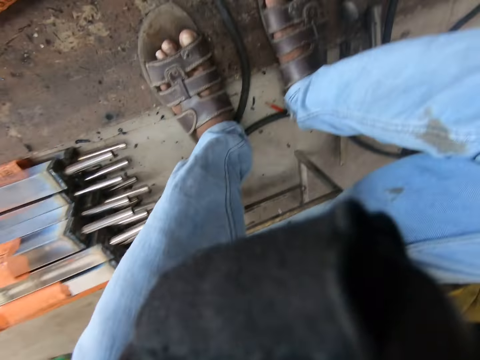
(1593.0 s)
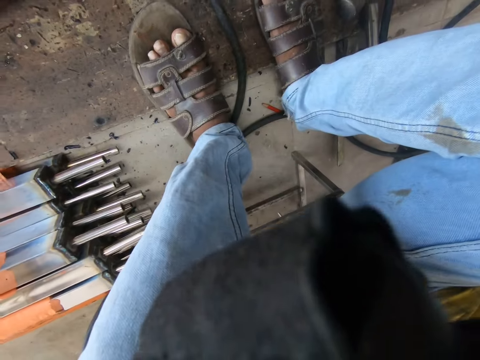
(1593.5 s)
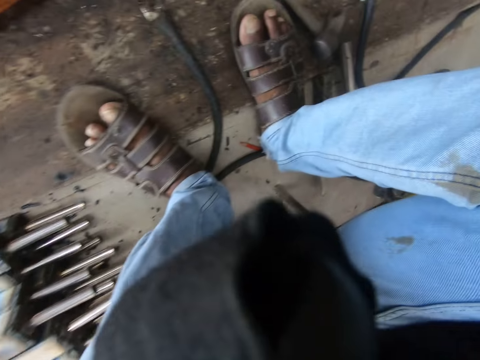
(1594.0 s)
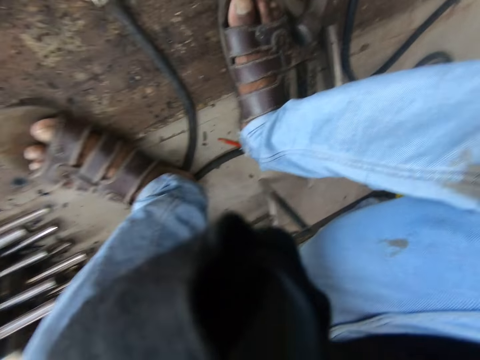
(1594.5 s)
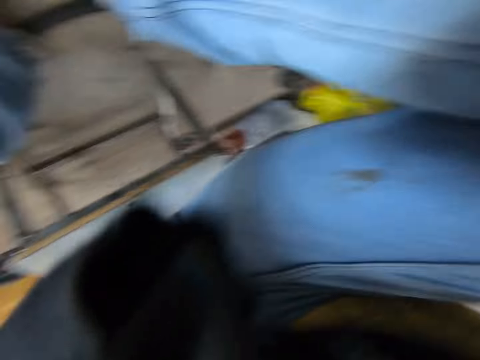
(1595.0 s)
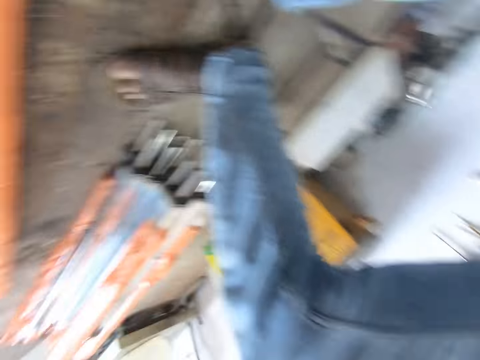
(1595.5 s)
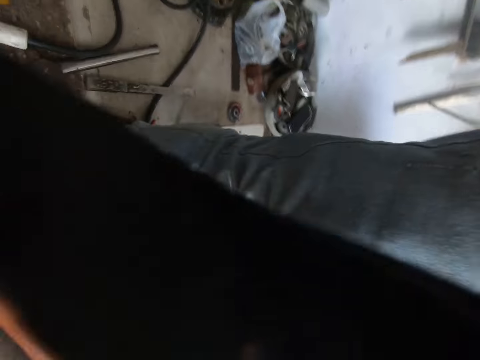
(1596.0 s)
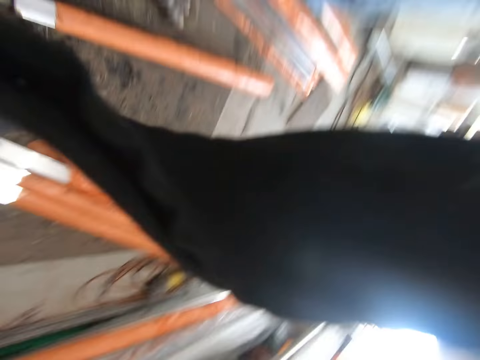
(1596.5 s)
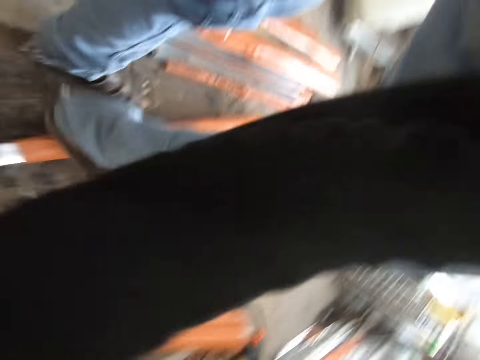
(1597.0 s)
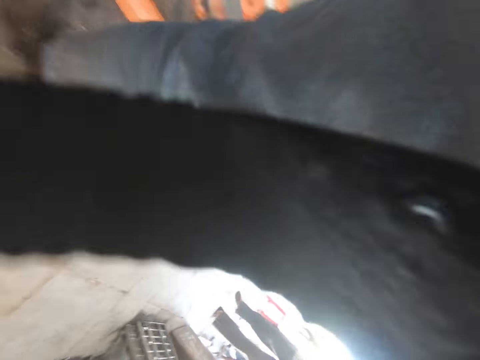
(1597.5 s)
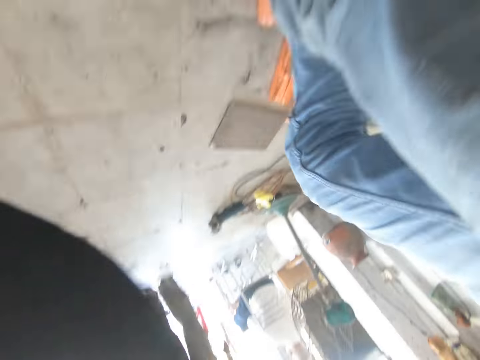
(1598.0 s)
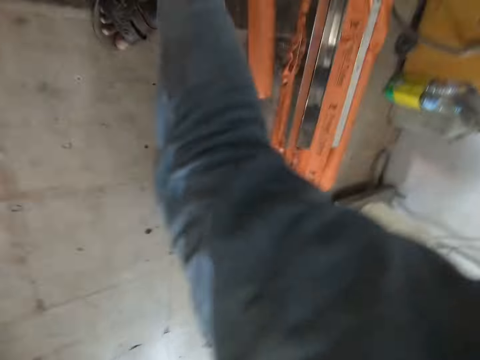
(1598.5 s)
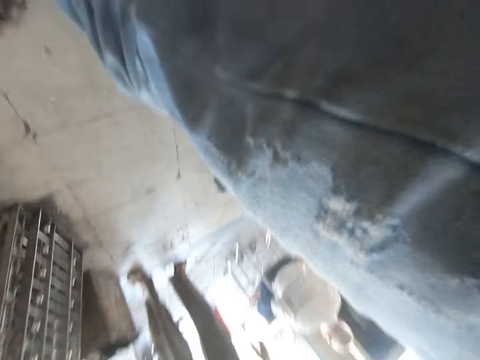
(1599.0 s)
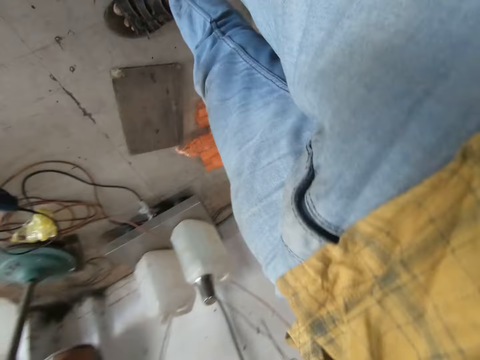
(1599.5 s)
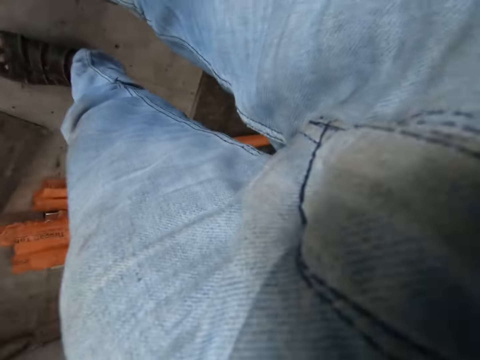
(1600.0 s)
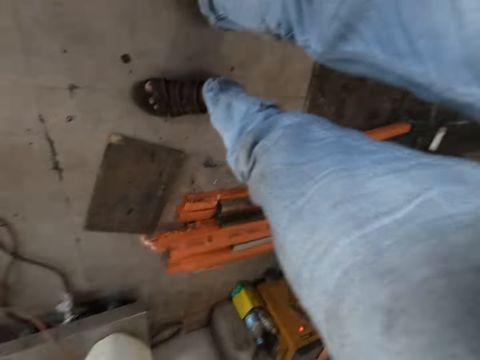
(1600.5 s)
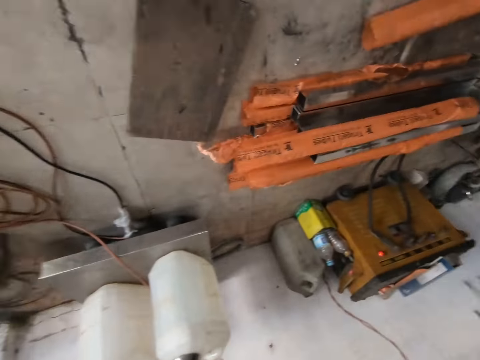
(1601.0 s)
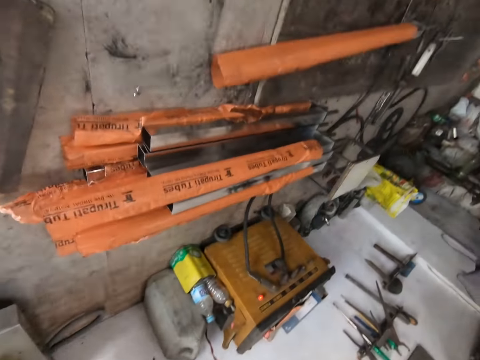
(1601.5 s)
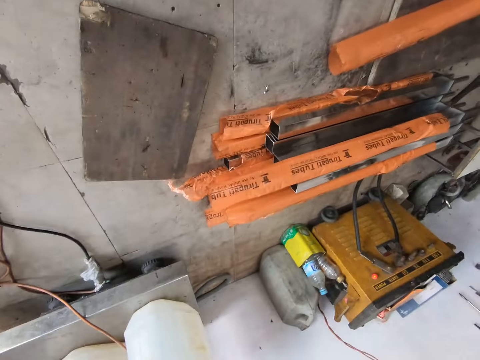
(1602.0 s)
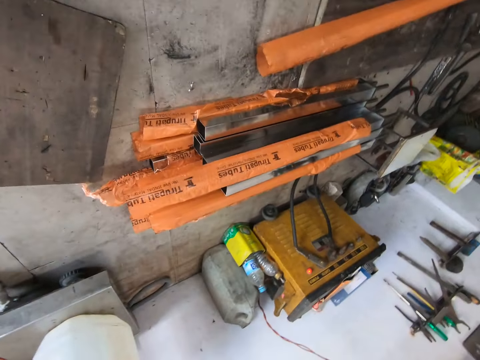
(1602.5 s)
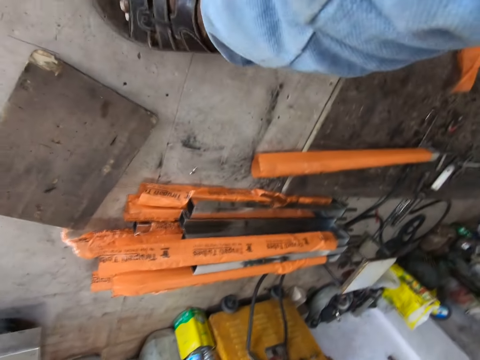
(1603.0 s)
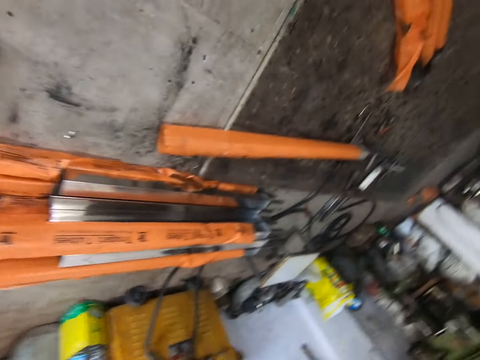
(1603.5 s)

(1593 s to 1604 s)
The camera wearer stands up. They look around the workshop.

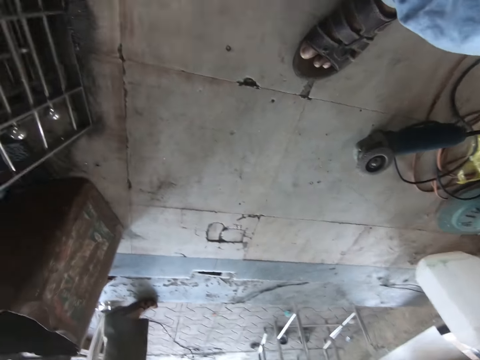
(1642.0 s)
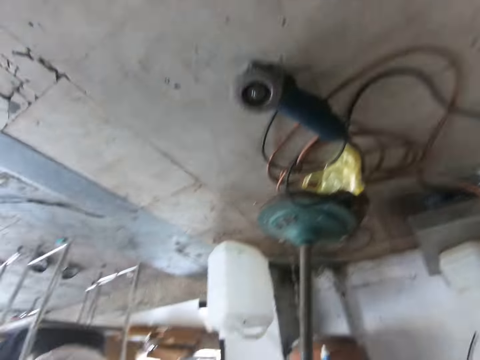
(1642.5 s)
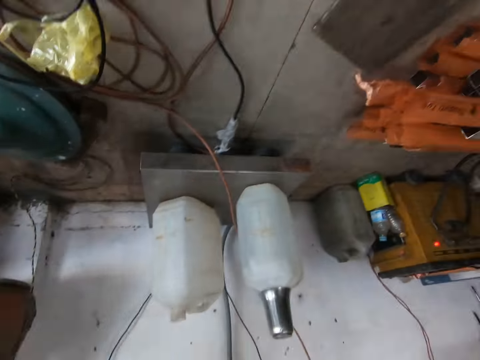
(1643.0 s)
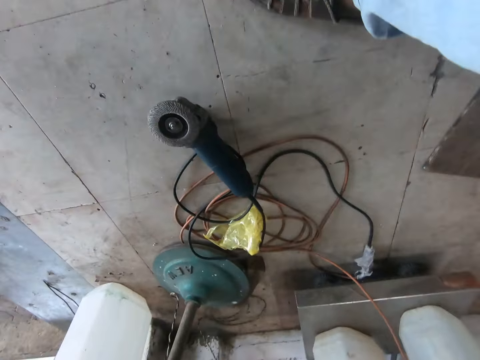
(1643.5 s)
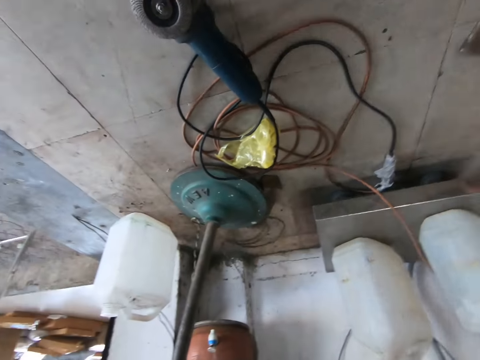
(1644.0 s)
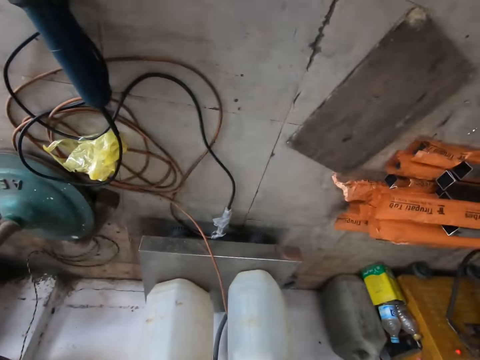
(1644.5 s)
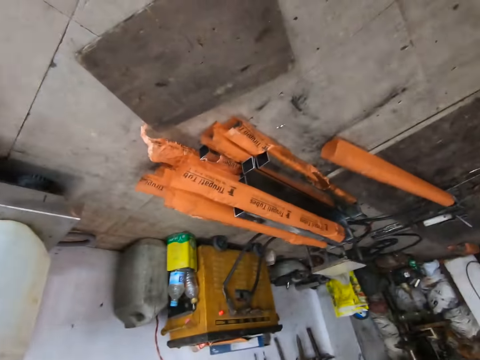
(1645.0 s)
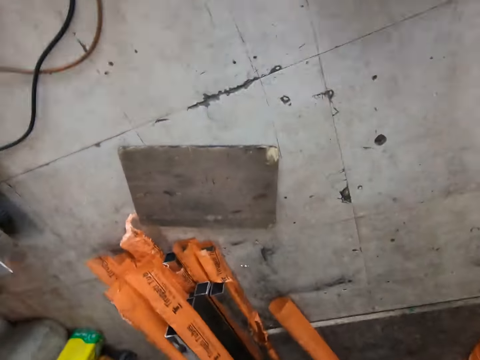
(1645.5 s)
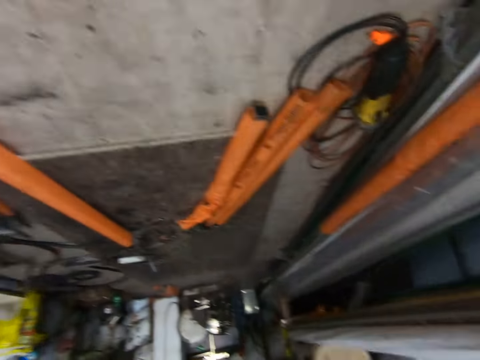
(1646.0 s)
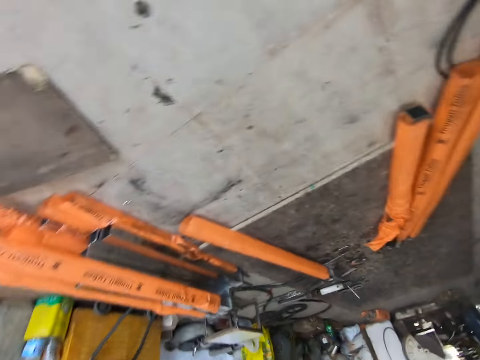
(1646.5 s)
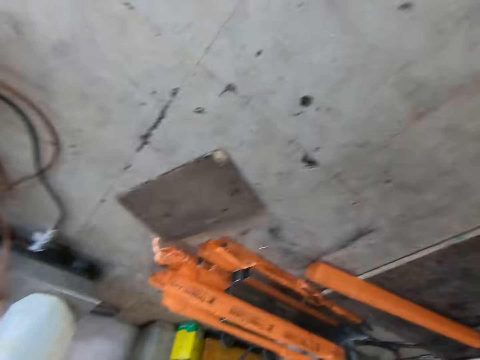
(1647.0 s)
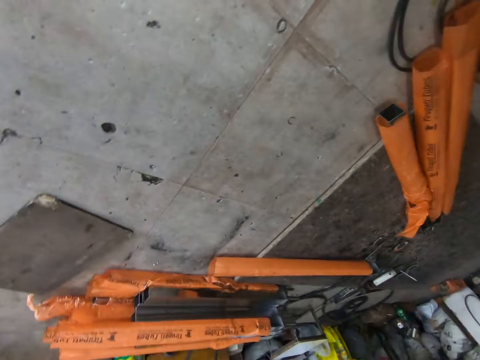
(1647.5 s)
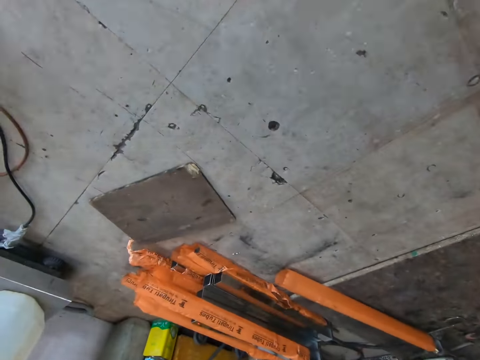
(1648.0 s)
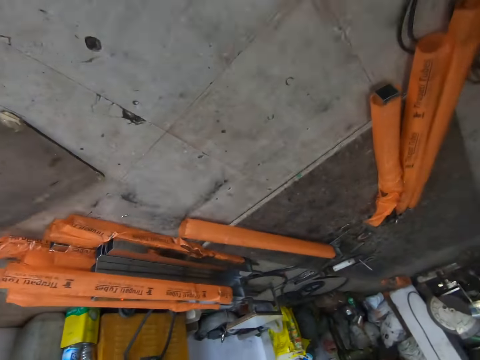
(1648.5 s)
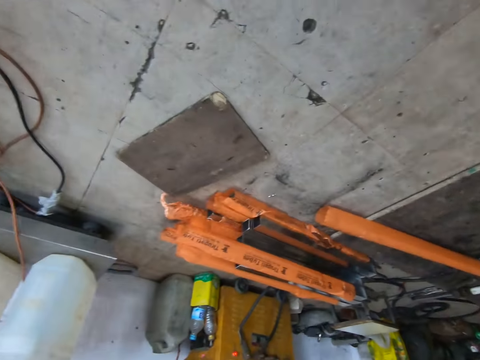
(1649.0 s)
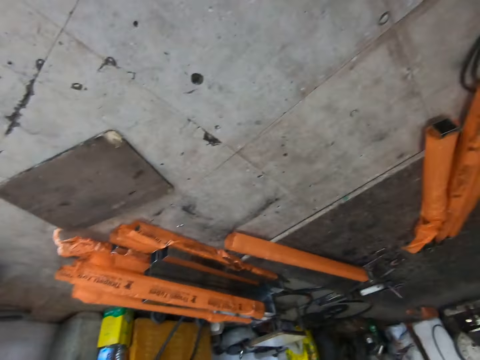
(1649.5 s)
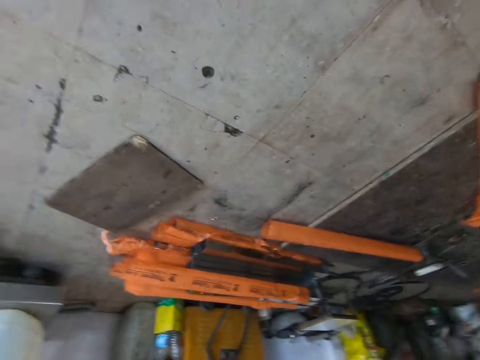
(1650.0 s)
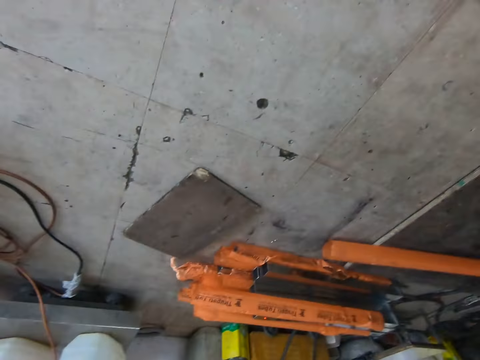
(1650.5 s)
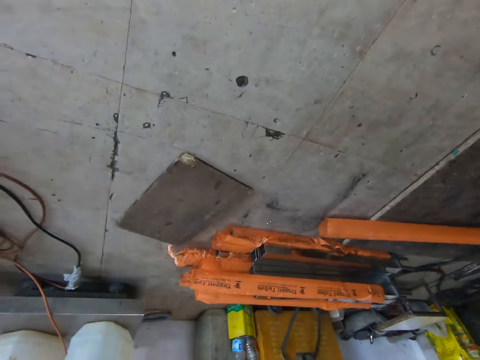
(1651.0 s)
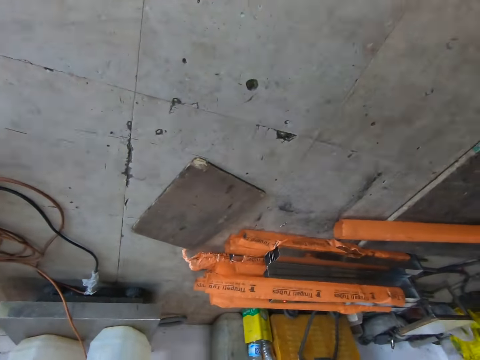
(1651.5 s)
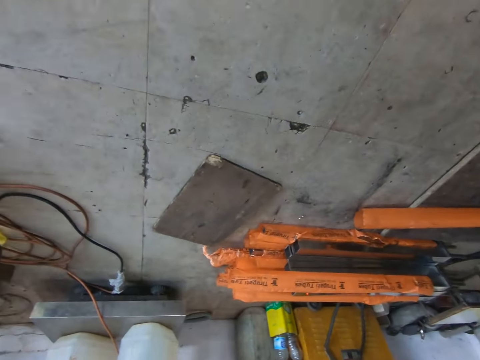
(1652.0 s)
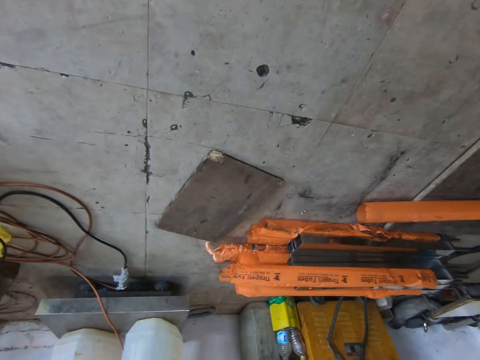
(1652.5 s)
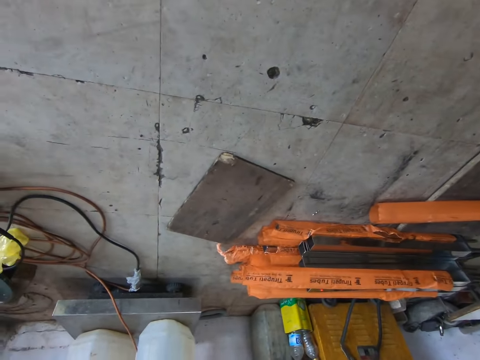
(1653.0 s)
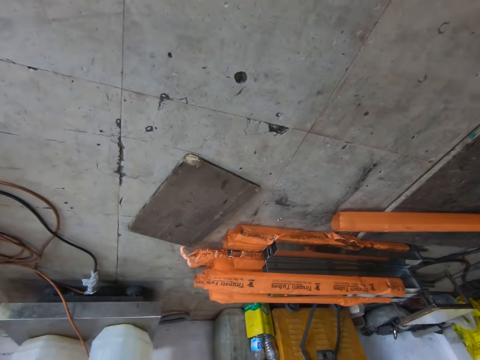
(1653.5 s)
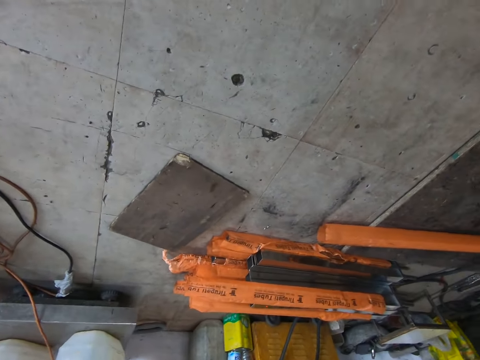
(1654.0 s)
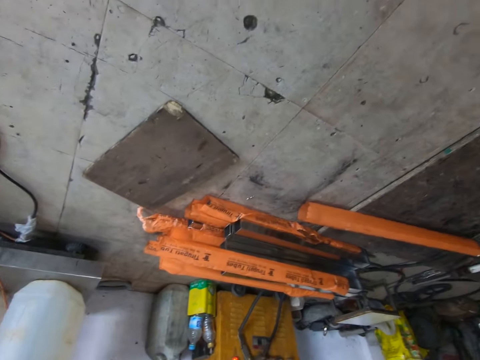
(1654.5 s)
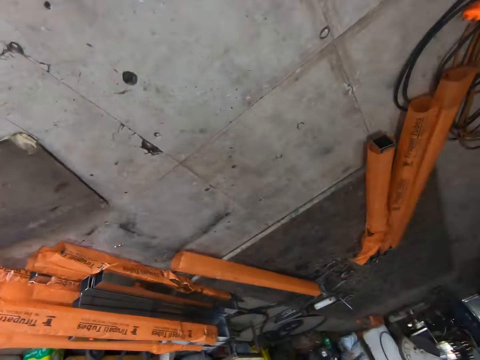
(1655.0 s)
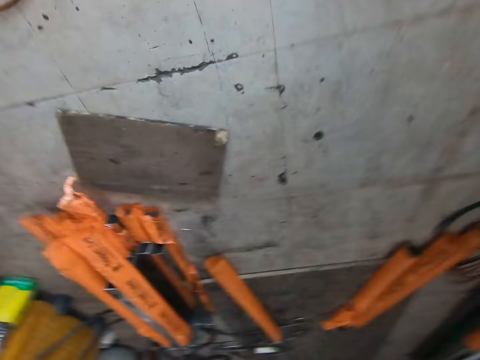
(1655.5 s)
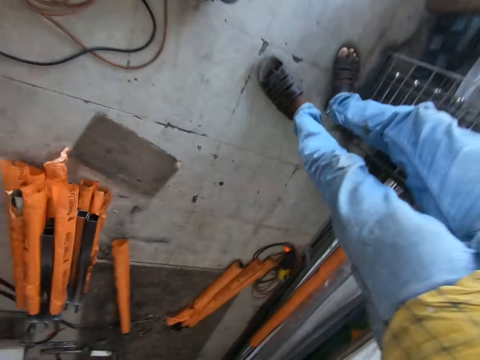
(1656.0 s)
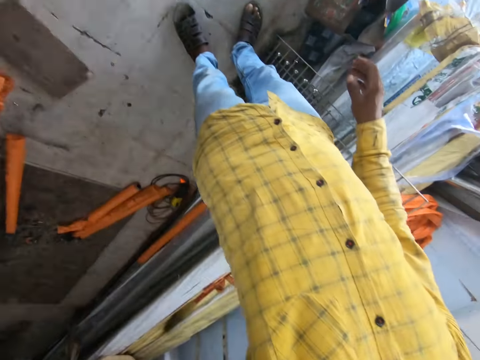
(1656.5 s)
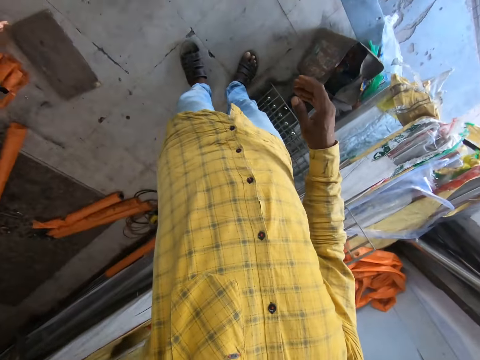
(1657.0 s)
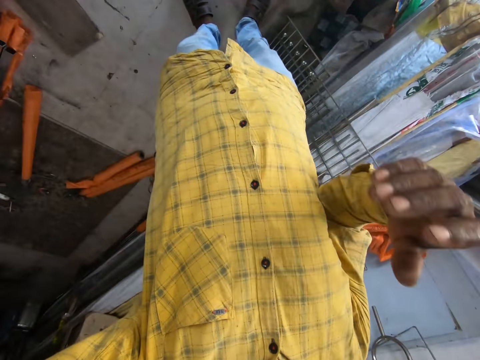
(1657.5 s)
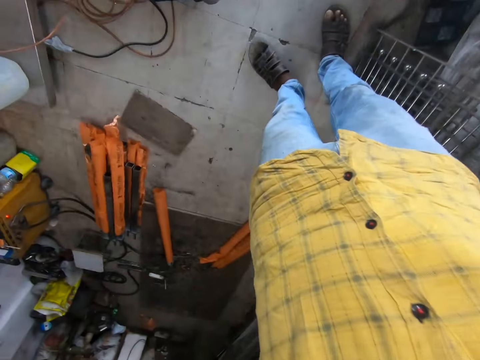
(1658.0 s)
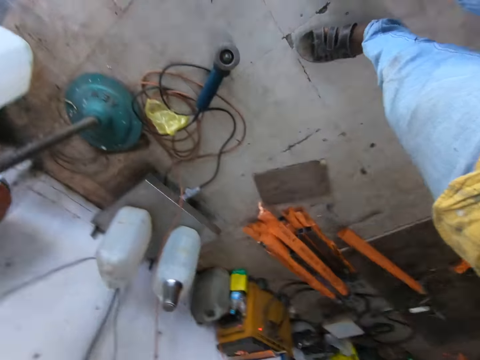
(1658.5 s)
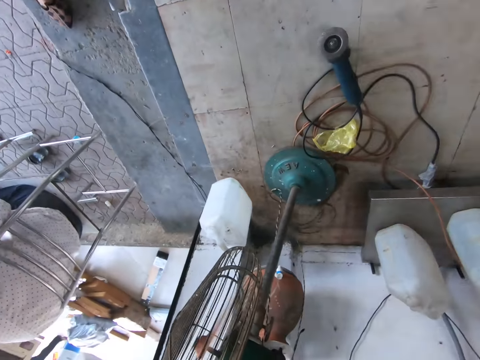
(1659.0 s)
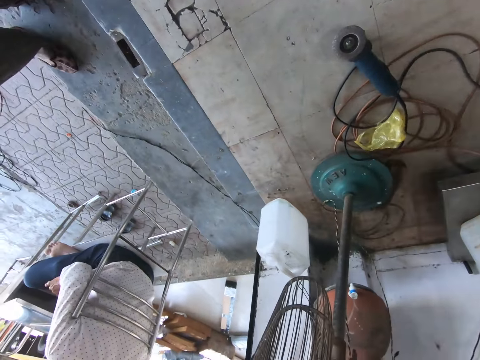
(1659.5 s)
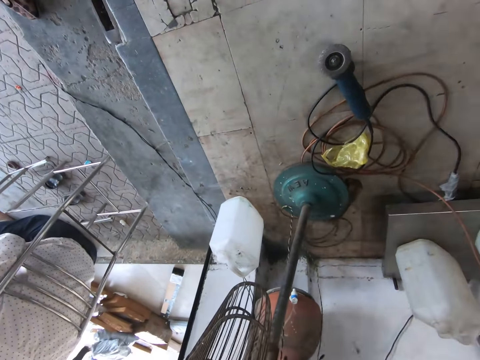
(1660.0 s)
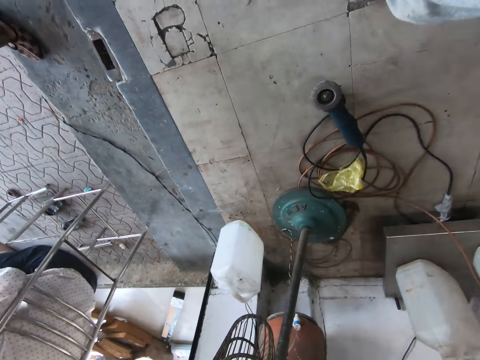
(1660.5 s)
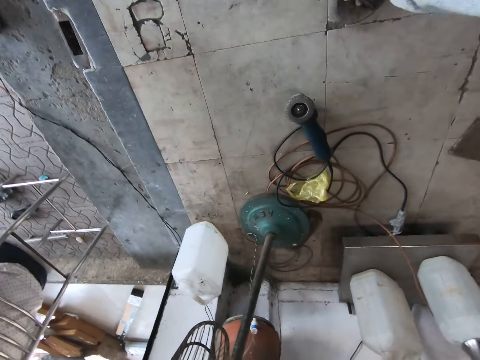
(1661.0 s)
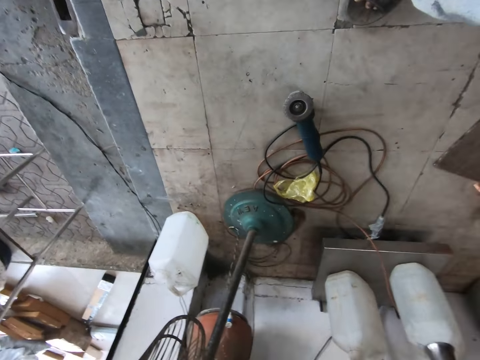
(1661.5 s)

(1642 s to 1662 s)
The camera wearer shakes the camera. They look down. They hold the camera with the left hand.
